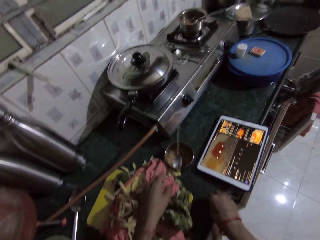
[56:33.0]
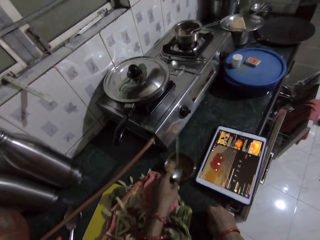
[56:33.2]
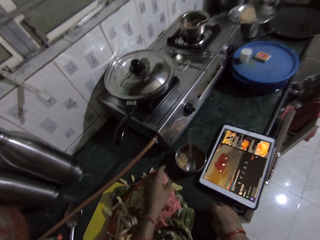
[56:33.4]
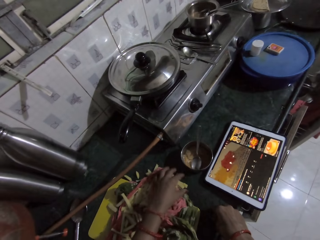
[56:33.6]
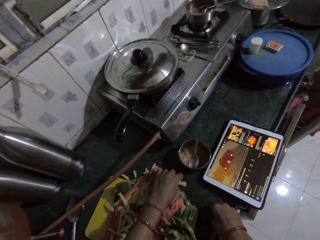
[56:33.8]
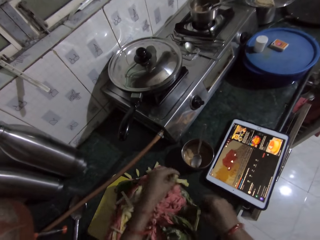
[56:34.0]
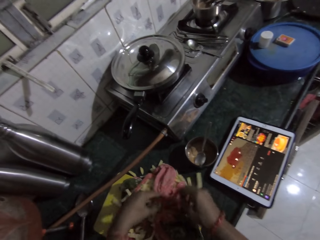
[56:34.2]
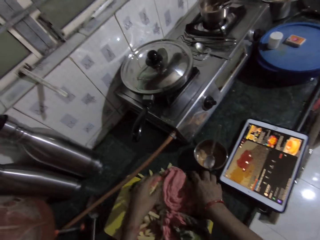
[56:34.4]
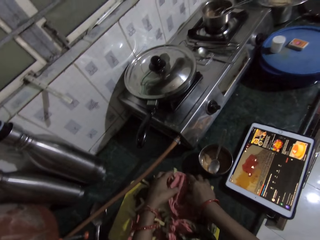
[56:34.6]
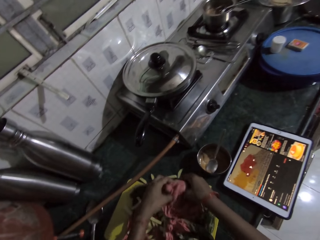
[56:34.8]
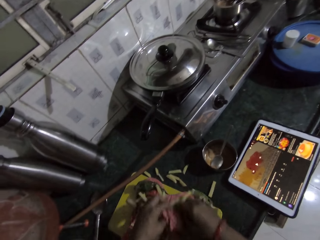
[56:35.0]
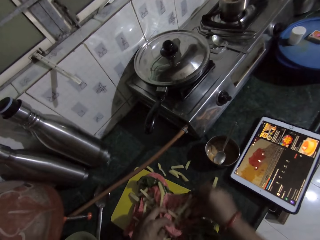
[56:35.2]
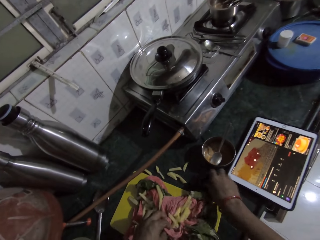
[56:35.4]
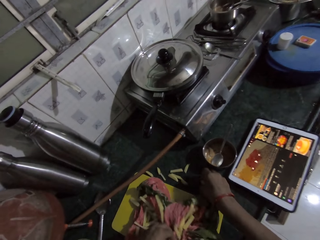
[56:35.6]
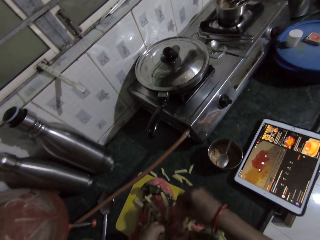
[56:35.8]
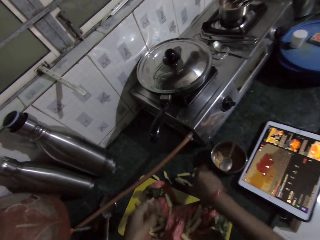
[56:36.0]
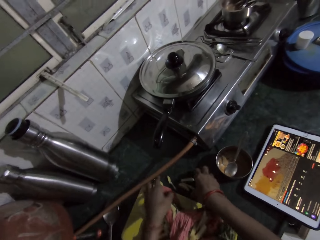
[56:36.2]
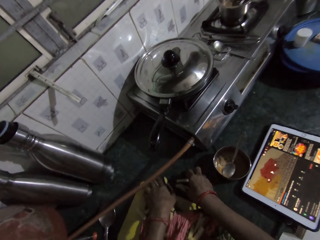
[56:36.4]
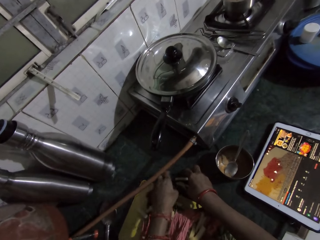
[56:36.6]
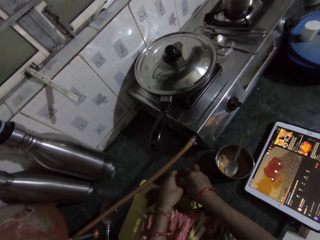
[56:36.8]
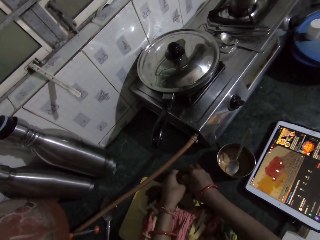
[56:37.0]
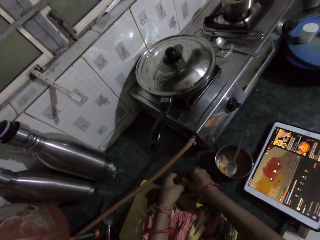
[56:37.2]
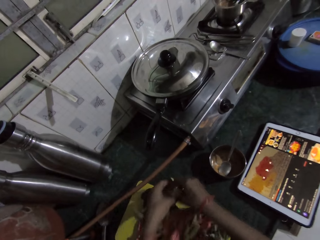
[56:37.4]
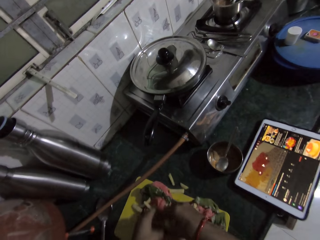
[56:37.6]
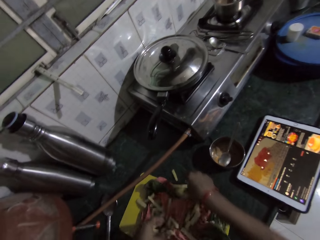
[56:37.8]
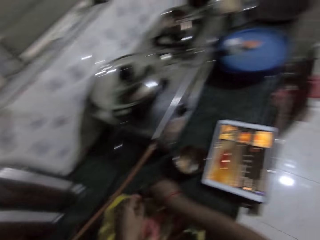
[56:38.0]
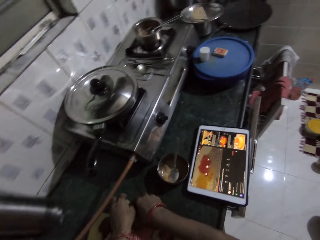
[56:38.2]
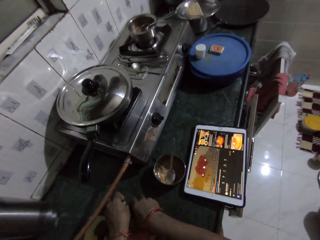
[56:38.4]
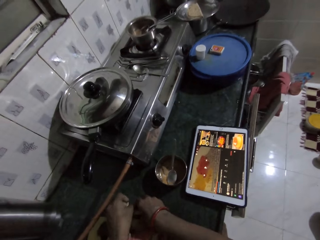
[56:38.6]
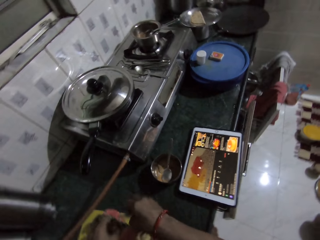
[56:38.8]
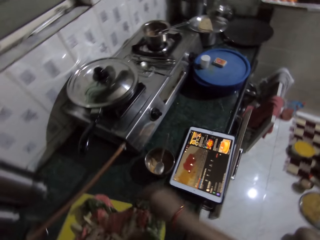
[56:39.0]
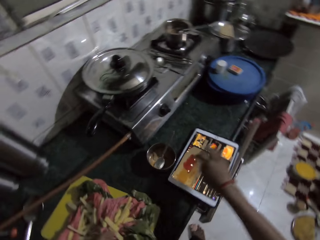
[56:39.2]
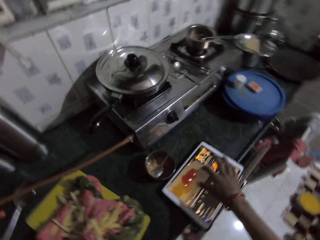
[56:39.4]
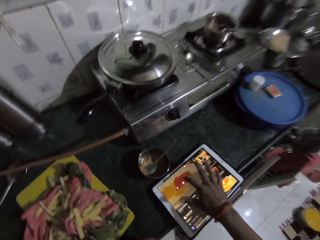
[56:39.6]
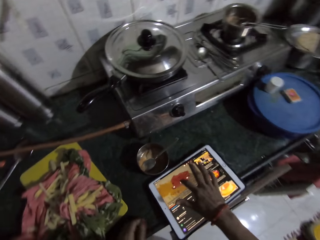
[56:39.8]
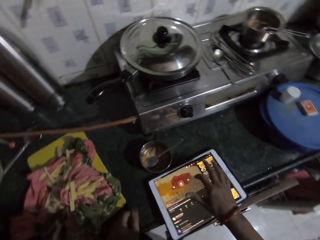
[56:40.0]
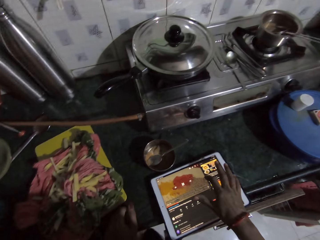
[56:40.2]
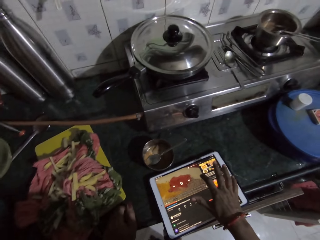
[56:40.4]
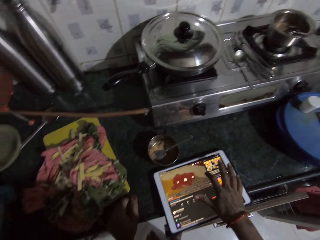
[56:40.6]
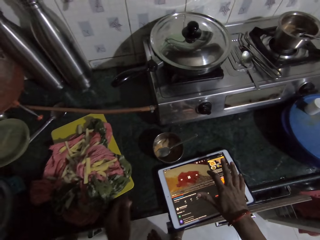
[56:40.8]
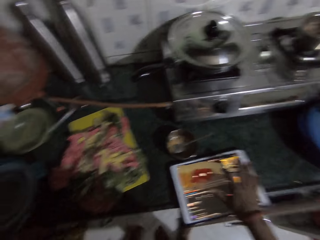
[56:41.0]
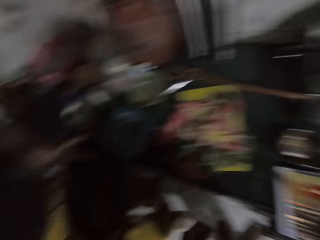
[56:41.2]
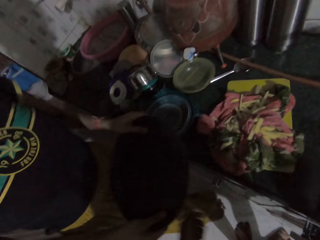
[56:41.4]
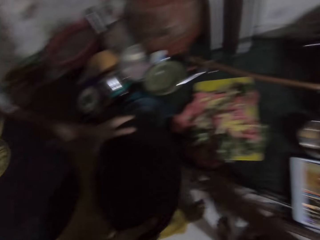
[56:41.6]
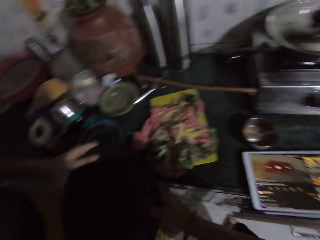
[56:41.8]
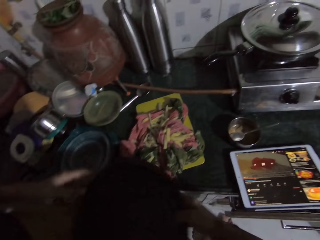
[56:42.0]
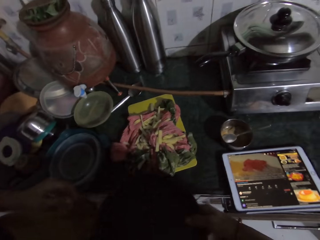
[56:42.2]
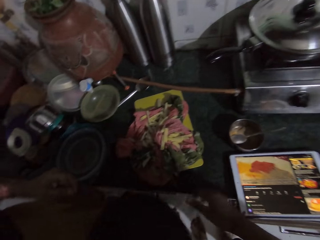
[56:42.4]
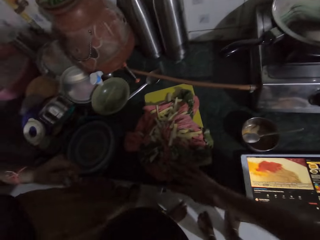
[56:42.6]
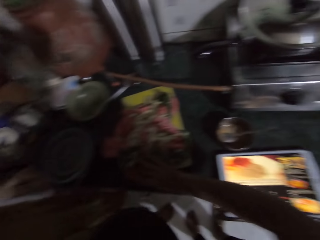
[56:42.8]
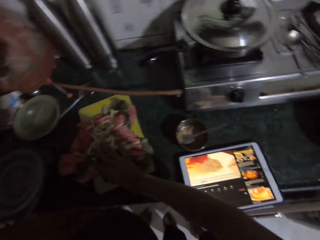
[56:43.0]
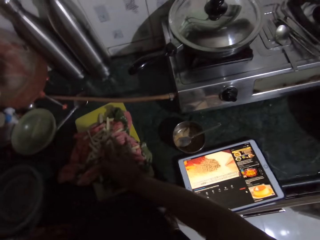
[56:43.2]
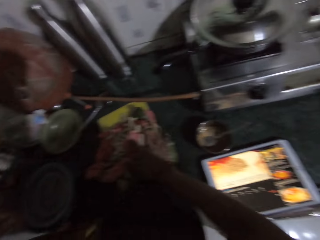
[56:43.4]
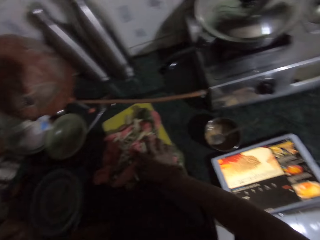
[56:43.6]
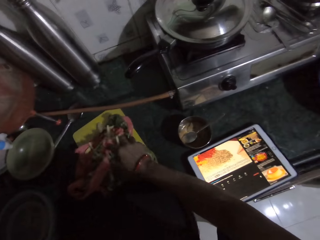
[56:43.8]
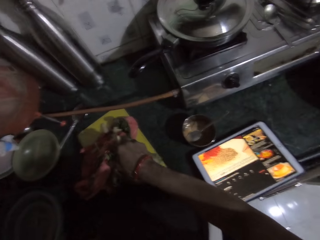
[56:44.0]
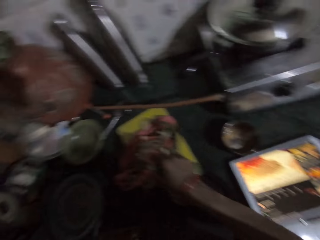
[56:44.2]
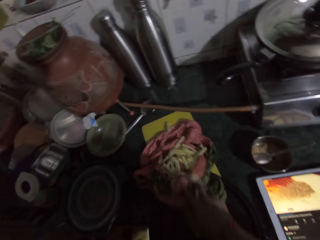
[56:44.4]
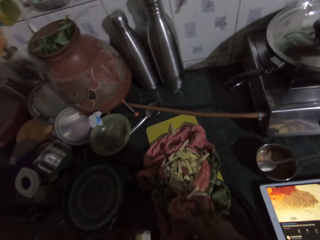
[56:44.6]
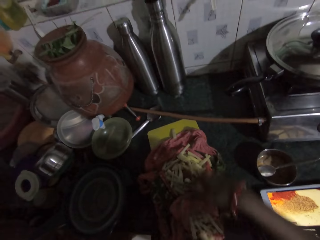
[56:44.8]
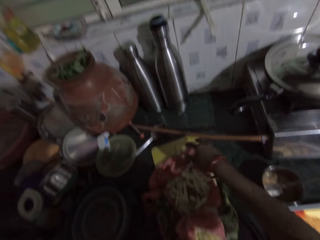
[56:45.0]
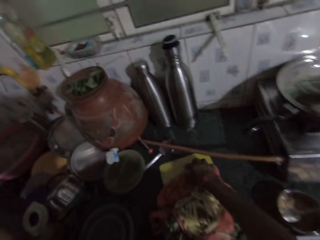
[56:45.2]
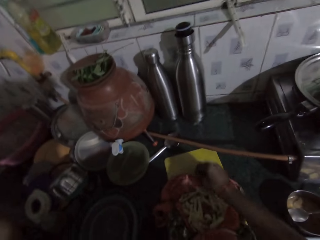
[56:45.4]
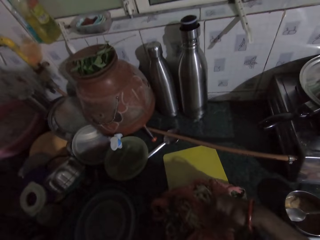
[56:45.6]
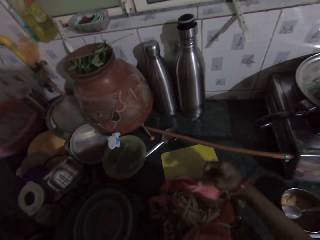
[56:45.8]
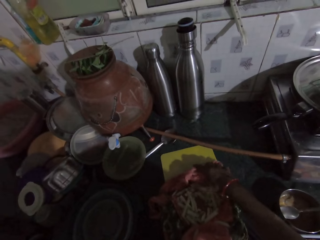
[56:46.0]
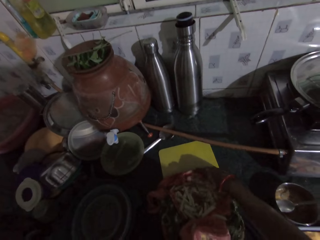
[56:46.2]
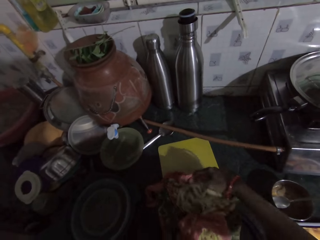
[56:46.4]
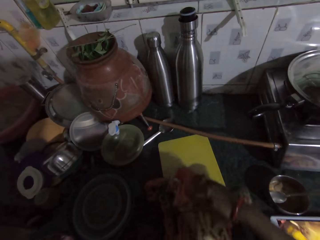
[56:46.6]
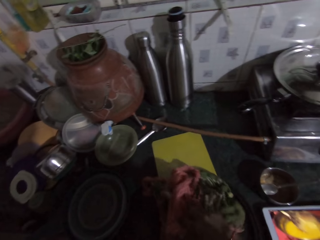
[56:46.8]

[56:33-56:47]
The camera wearer adjusts a container, a sugar dish, on the countertop with her left hand. She packs potato chips on the countertop with both hands. She operates the tablet device on the countertop with her right hand. The lady hands a tray to the camera wearer. The camera wearer collects the tray from the lady with her right hand. She passes the tray from her right hand to her left hand. She holds potatoes. She raises the cloth on the countertop with her right hand. She puts the tray in her left hand on the countertop. She pours the potato chips in the cloth on the countertop in the tray with both hands.

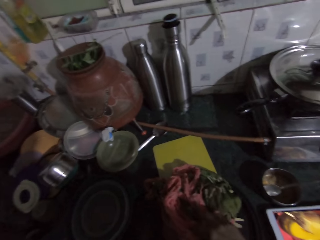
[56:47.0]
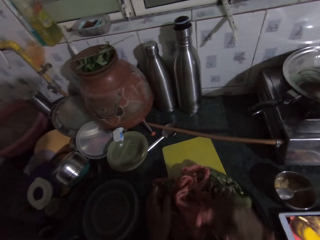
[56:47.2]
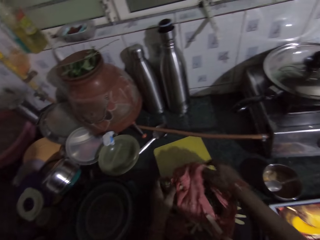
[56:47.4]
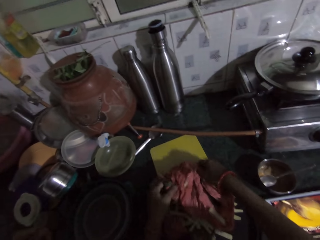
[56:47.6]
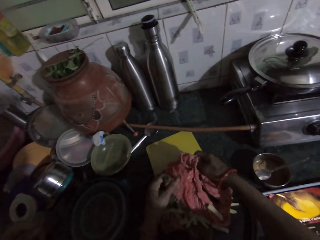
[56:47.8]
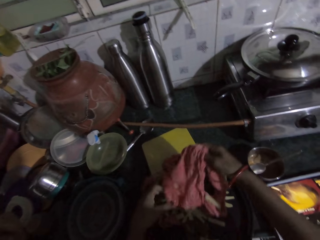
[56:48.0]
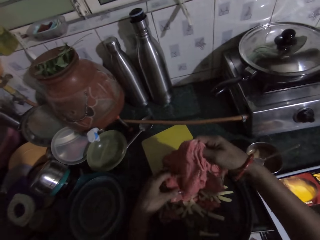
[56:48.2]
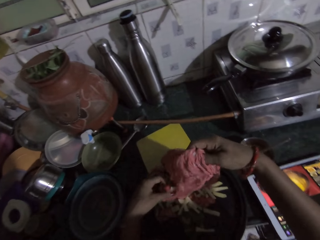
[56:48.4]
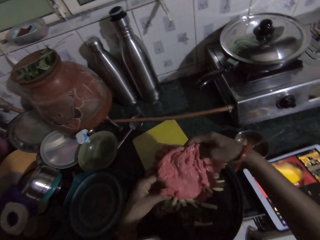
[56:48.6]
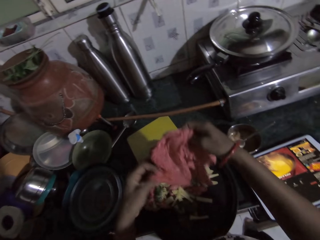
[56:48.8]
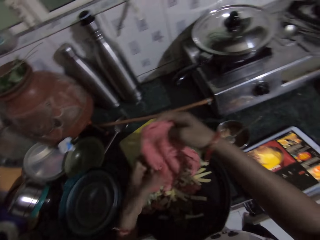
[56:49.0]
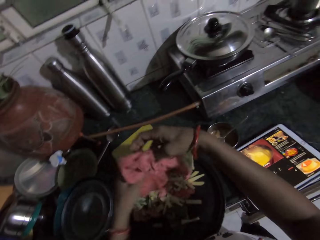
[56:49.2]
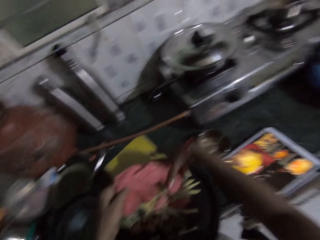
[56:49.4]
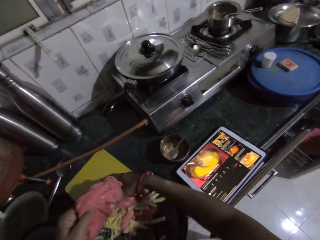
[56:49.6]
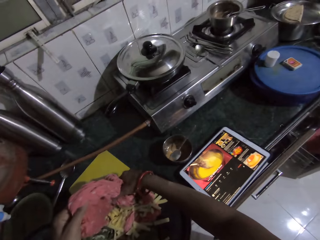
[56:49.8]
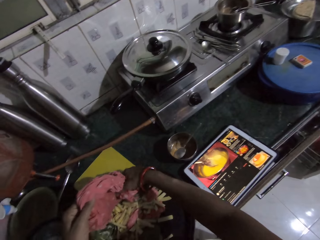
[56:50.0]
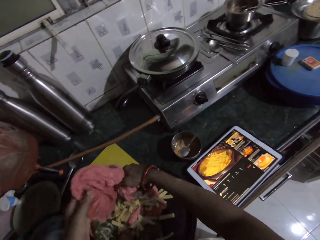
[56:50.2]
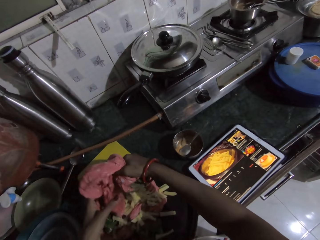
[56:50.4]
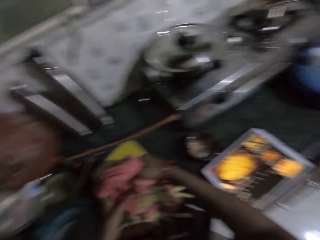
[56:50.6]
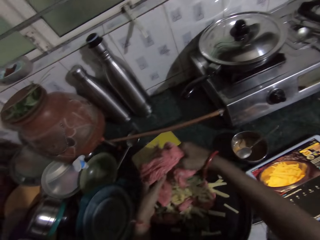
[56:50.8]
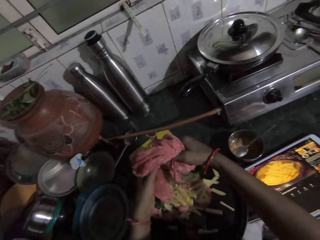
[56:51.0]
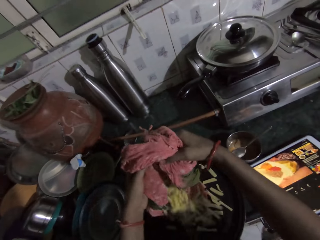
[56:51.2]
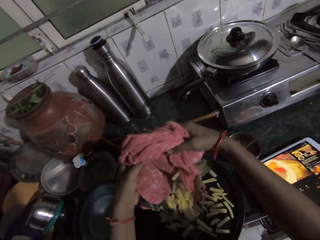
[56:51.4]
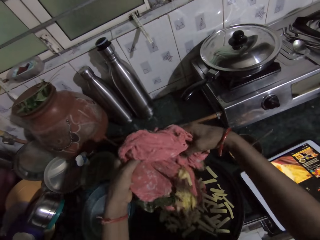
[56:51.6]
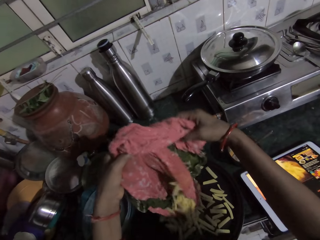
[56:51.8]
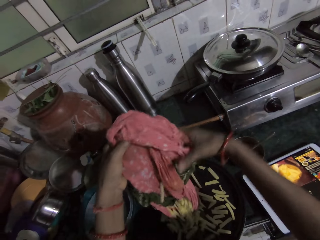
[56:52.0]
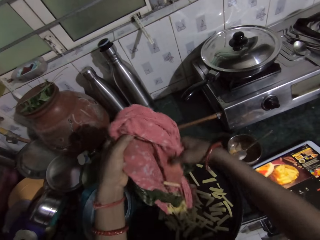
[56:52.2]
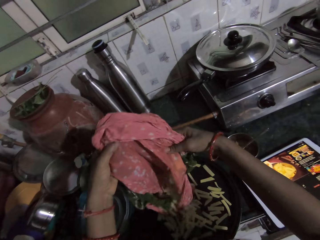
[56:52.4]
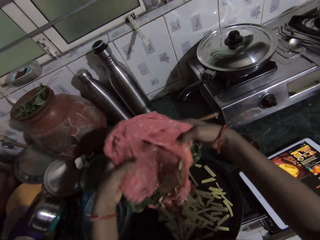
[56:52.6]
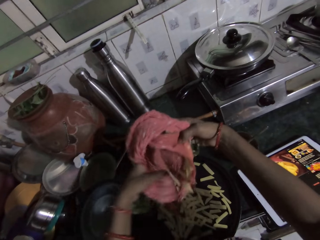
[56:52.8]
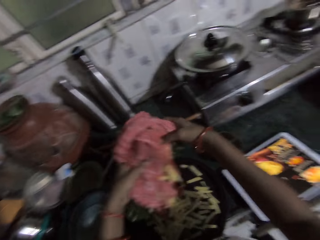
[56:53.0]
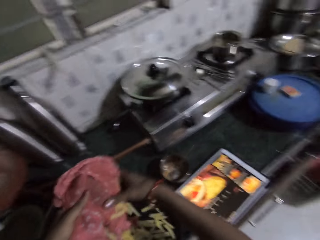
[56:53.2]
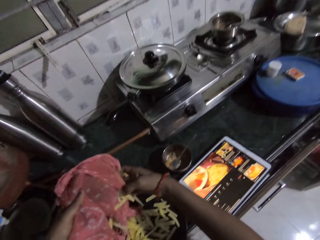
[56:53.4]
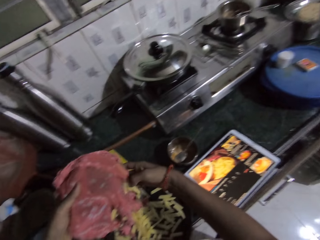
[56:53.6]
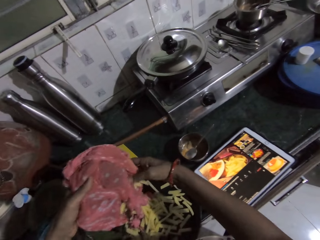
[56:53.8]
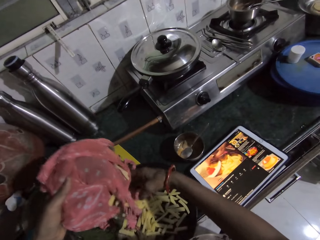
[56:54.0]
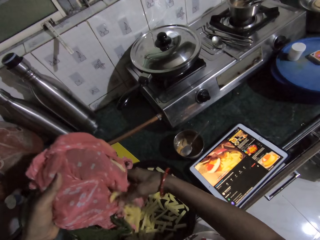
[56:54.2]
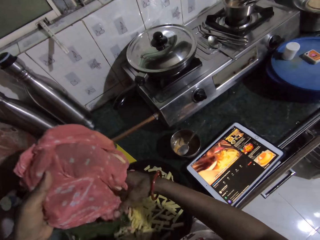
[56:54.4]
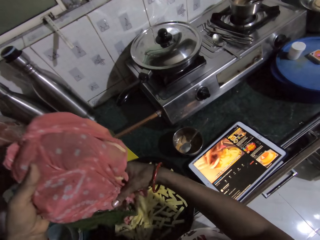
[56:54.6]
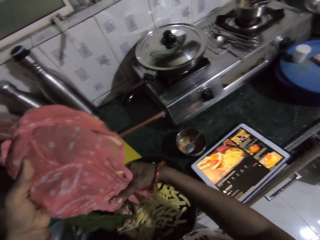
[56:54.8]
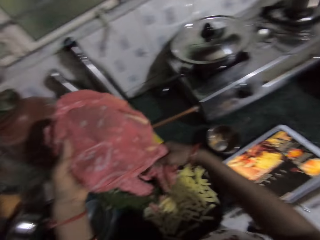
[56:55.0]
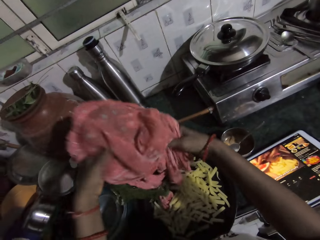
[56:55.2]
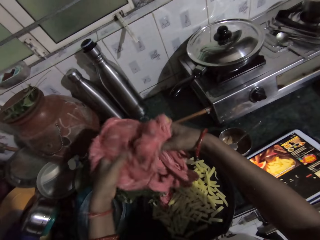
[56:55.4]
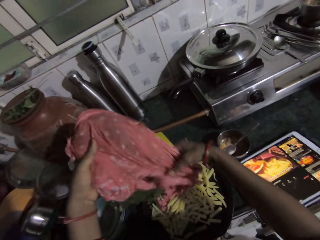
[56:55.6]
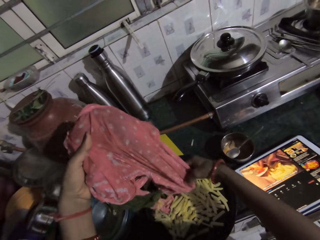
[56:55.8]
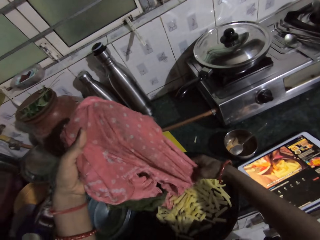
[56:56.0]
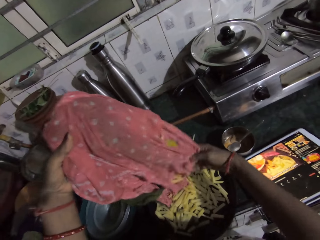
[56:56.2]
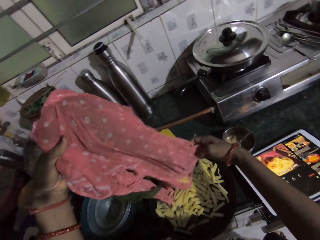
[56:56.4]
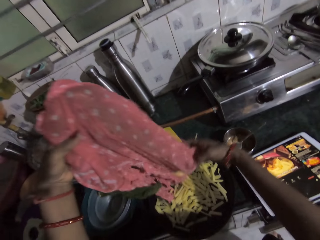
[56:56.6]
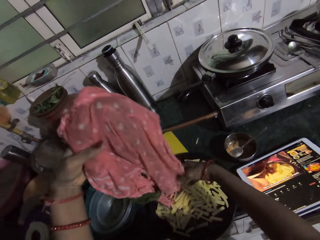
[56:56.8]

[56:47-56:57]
The camera wearer talks to a person. They hold potatoes. They pour potatoes in the plate.
